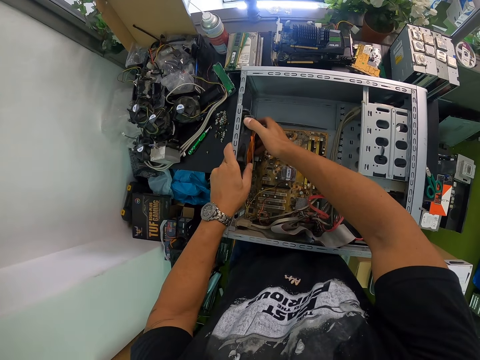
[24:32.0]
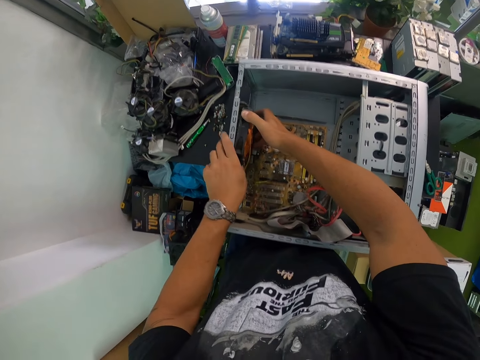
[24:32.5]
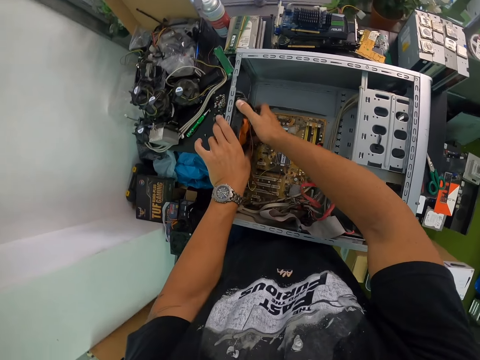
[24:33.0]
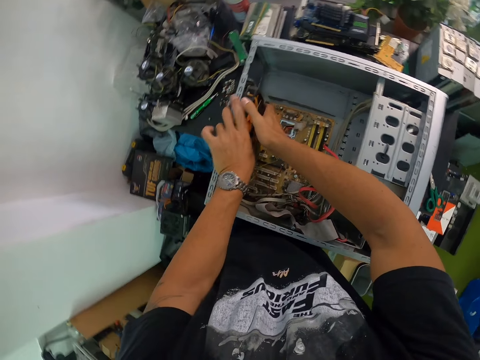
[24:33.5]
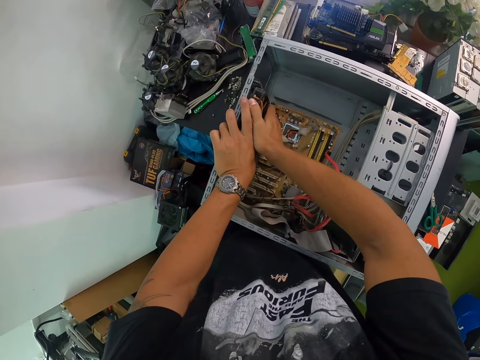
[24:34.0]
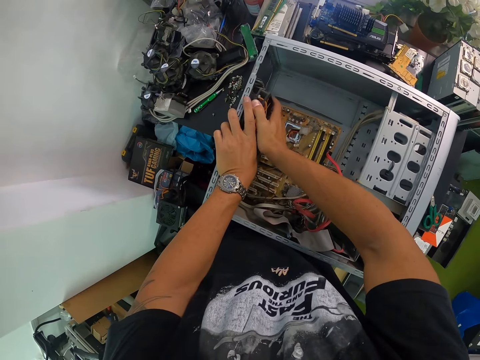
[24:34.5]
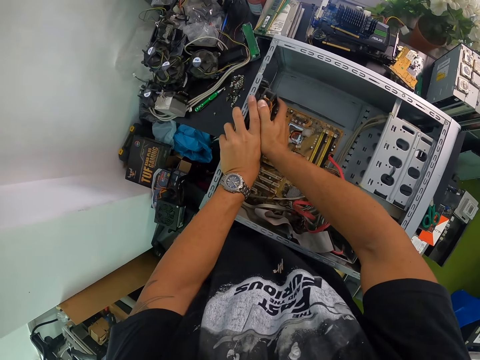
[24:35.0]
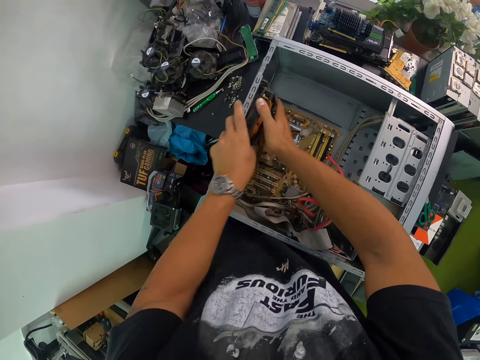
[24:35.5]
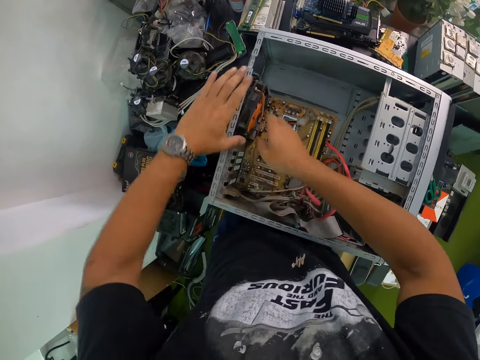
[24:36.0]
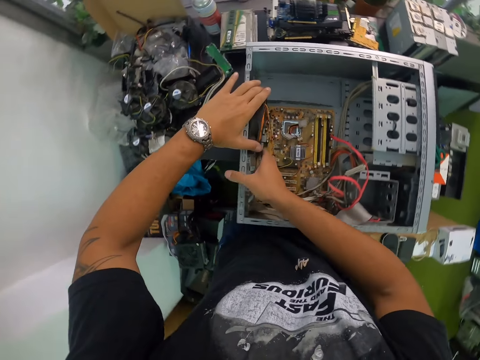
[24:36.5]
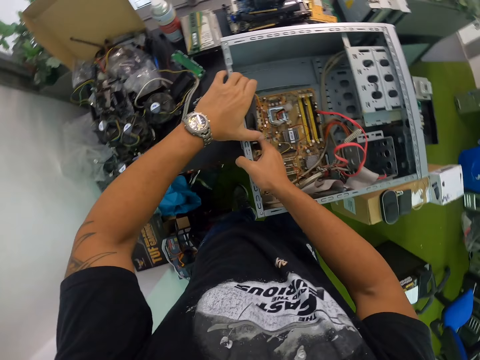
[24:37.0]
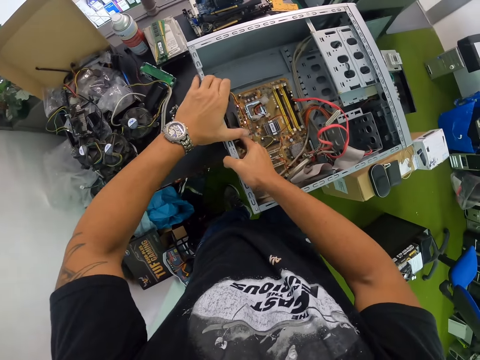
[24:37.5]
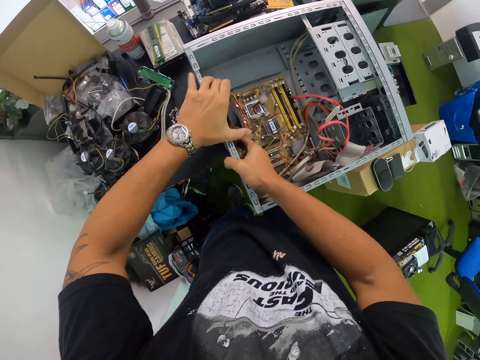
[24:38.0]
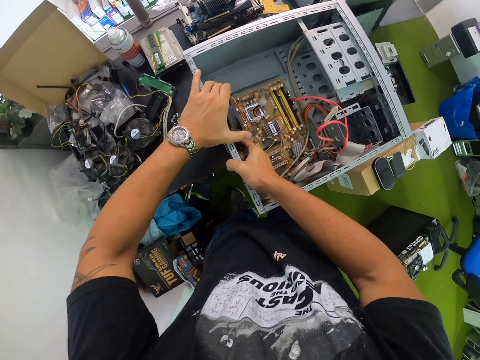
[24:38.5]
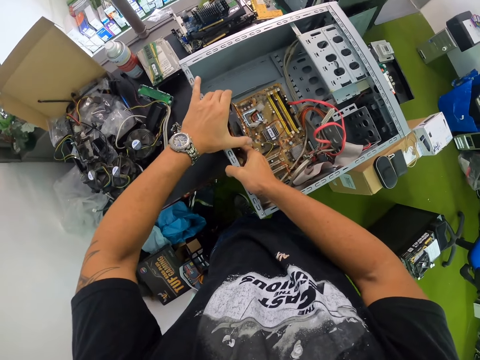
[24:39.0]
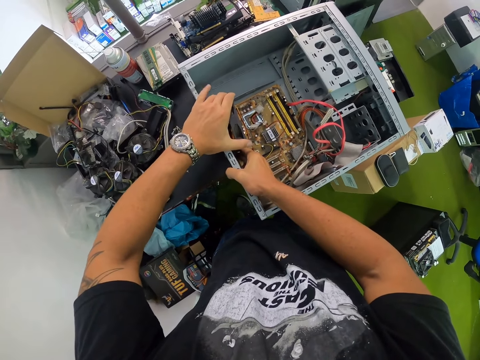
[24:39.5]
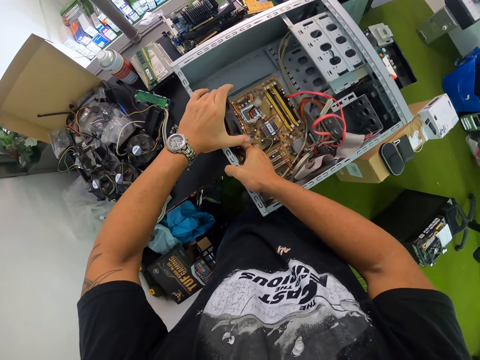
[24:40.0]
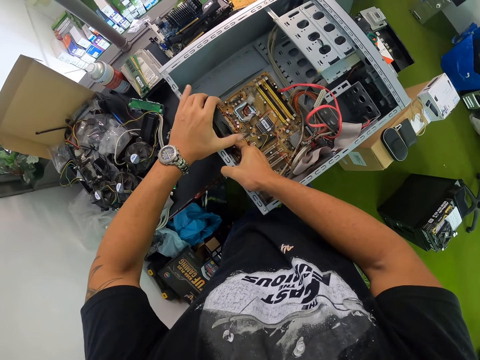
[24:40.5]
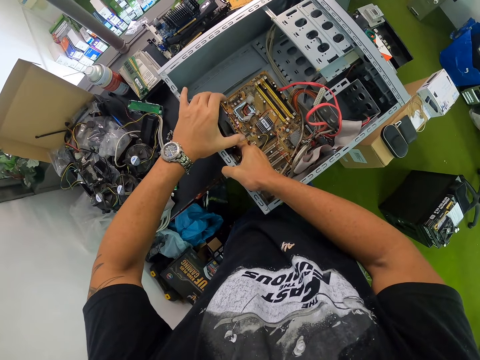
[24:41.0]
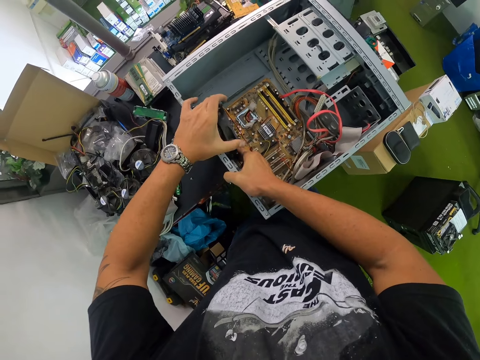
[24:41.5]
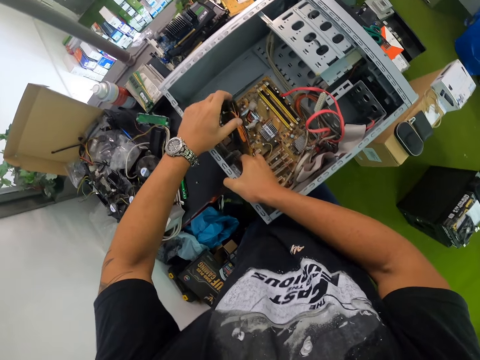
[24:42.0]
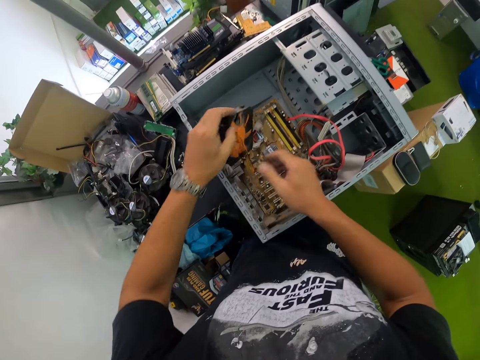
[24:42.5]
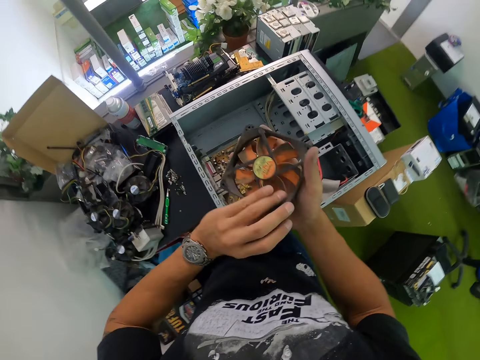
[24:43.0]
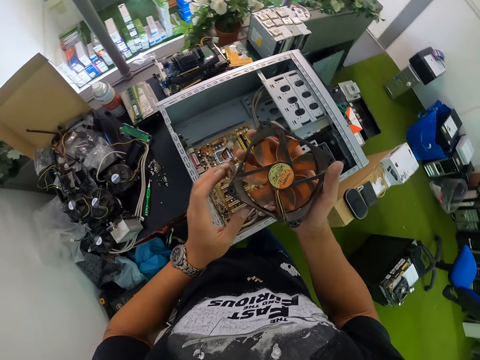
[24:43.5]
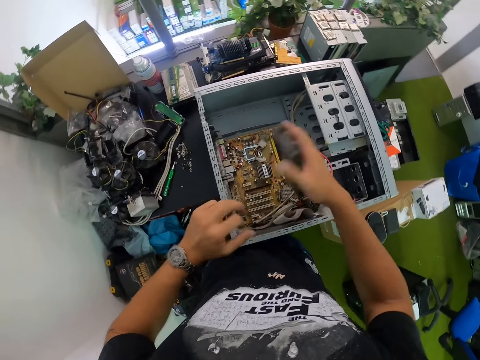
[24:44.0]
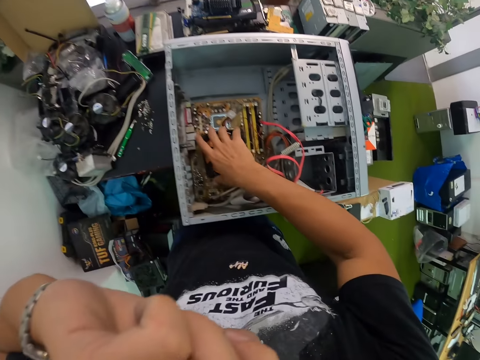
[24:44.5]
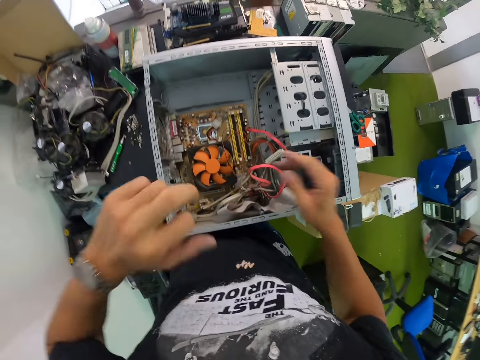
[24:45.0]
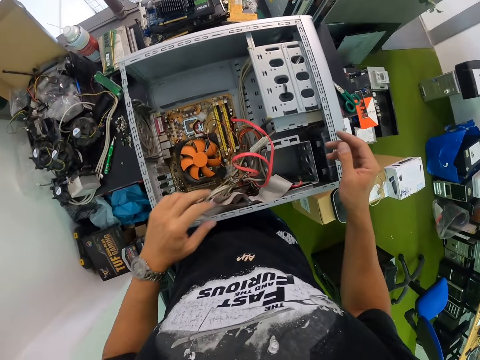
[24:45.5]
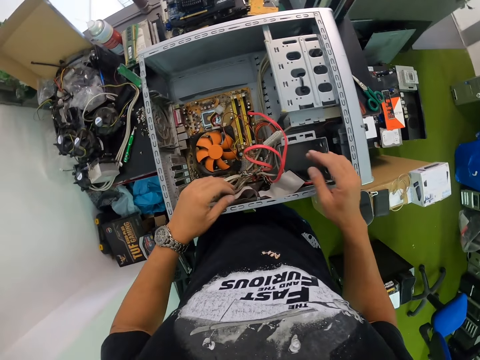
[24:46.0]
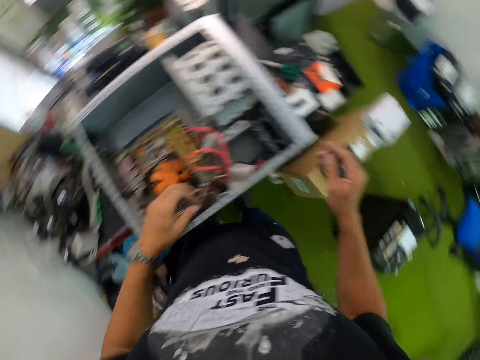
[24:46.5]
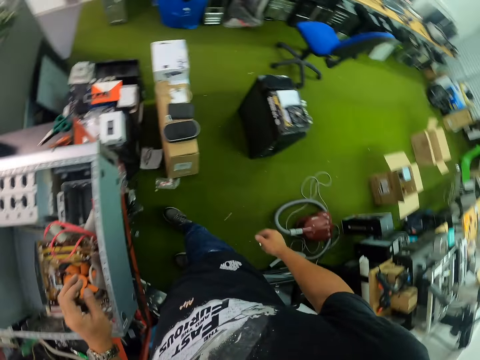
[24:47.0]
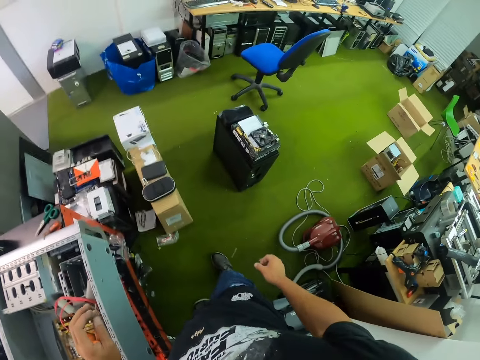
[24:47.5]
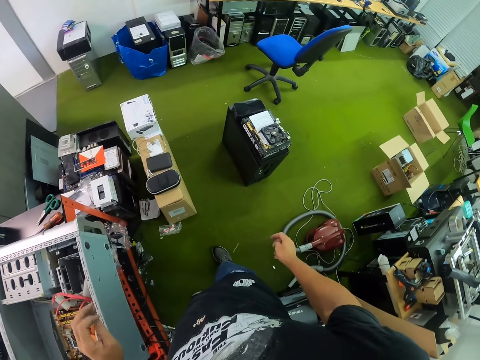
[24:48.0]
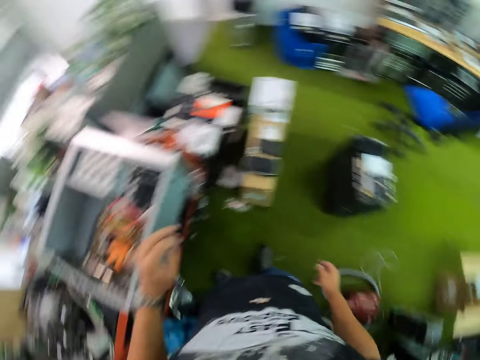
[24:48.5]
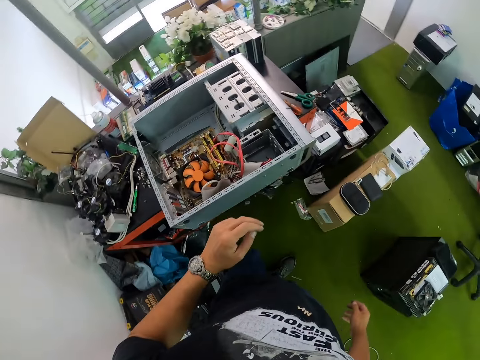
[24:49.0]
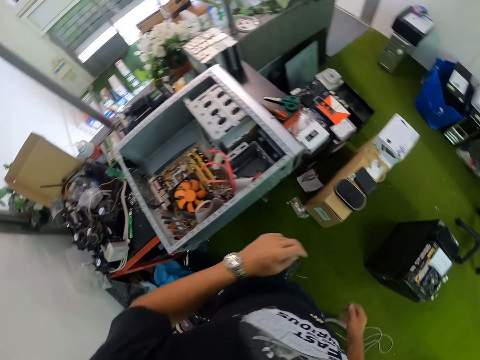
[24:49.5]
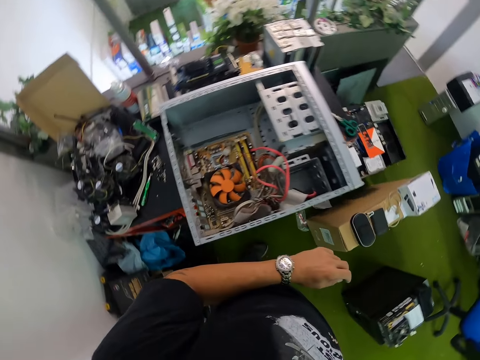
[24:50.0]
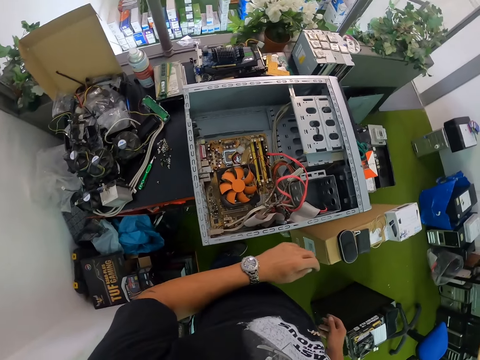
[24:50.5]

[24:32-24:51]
The camera wearer removes the fan with his left hand. He drops the fan on the motherboard inside the CPU. He stands on the floor and looks around the room.

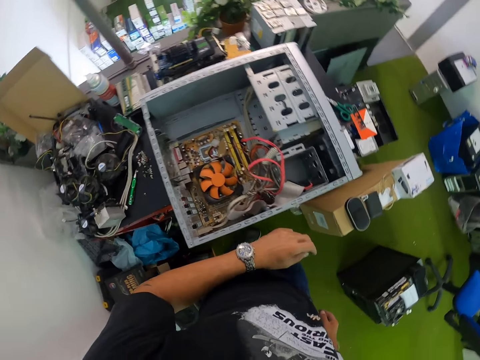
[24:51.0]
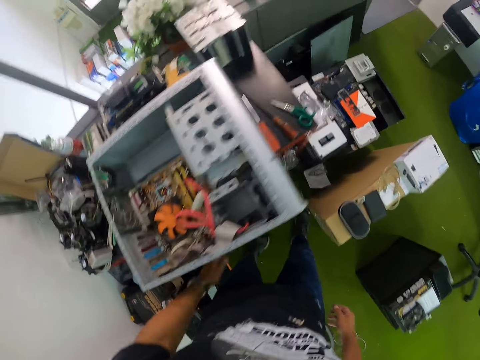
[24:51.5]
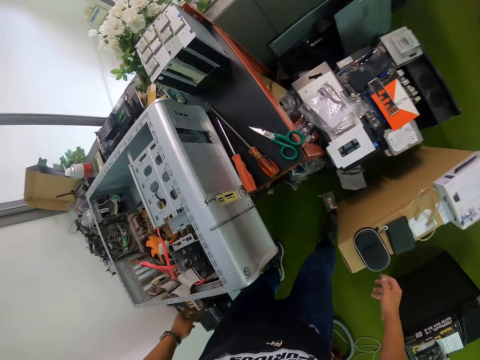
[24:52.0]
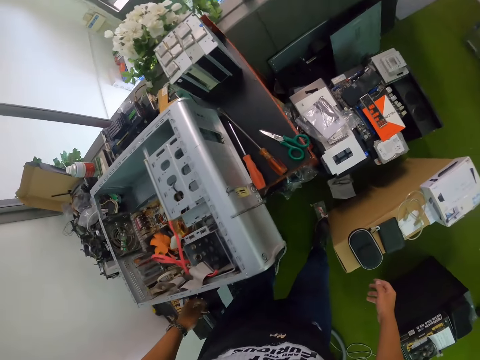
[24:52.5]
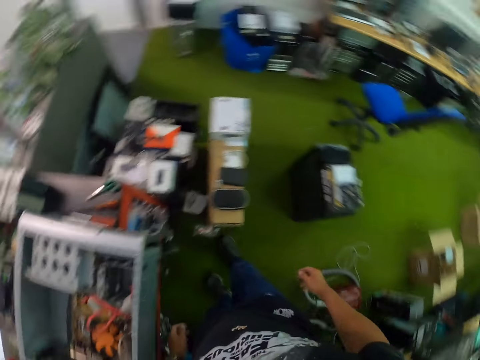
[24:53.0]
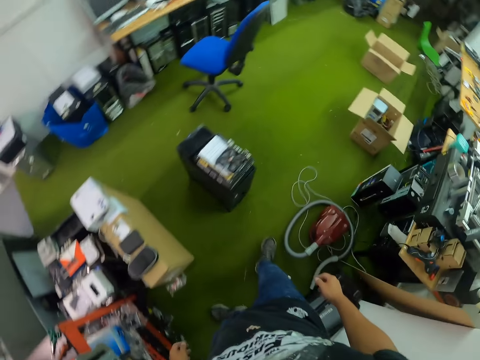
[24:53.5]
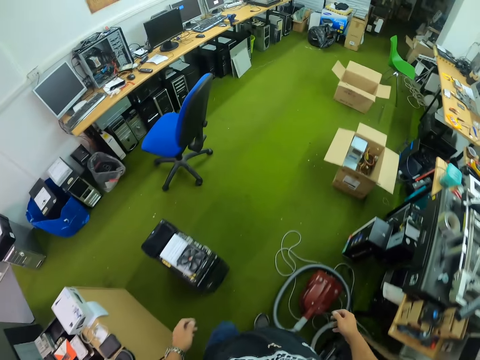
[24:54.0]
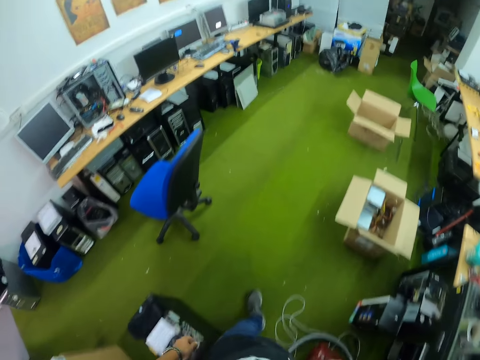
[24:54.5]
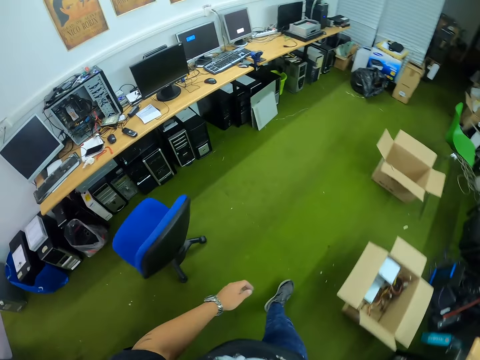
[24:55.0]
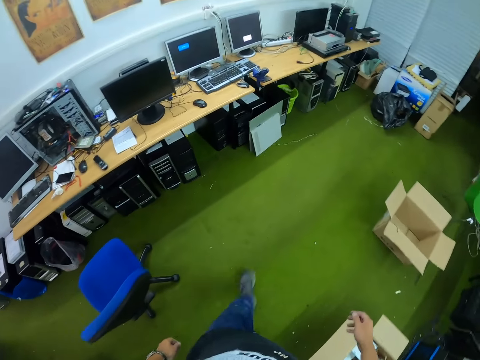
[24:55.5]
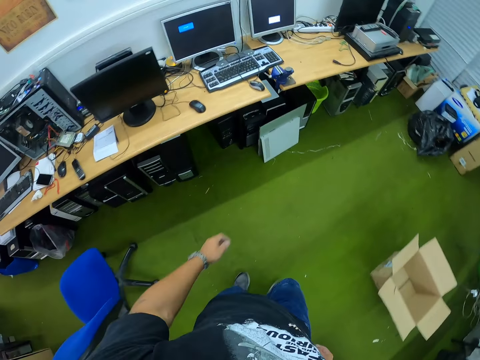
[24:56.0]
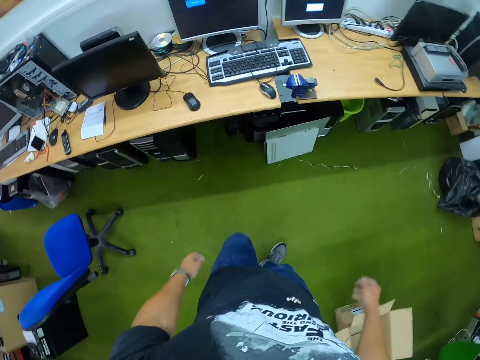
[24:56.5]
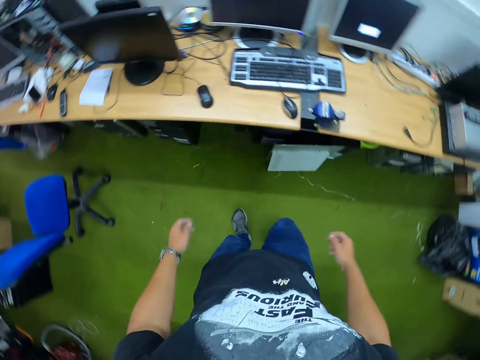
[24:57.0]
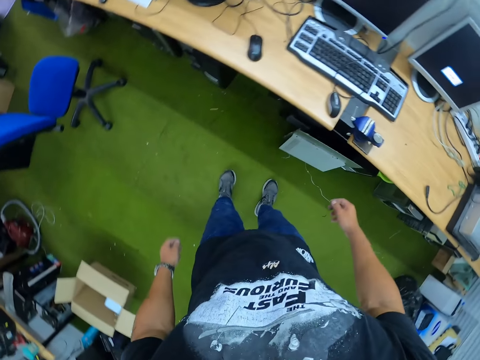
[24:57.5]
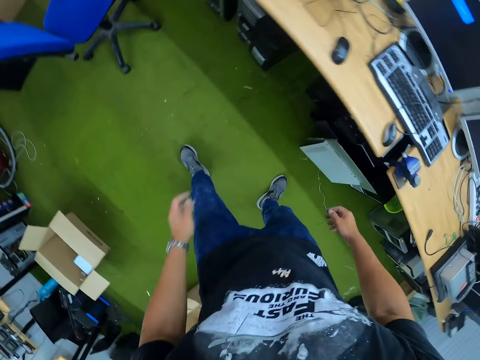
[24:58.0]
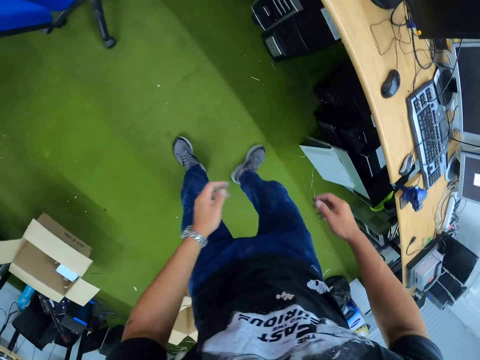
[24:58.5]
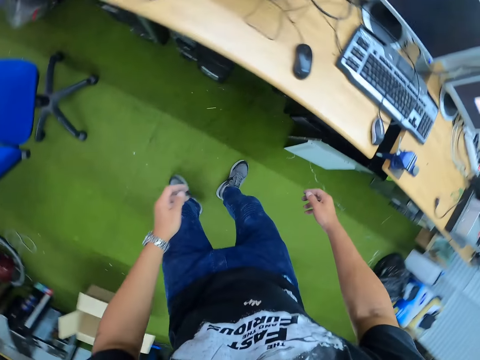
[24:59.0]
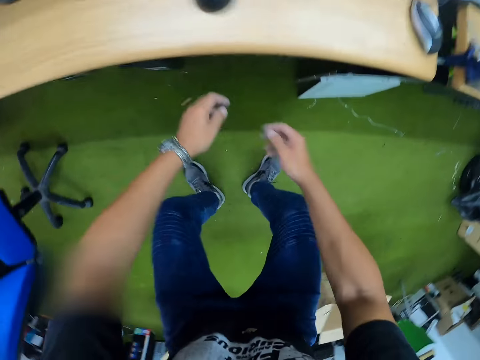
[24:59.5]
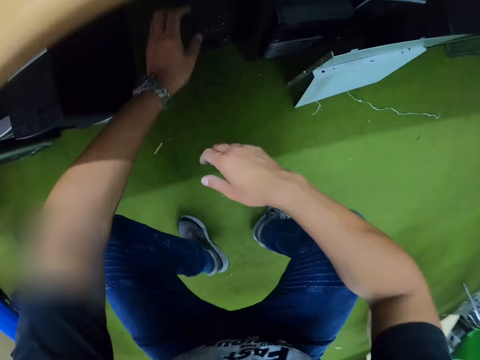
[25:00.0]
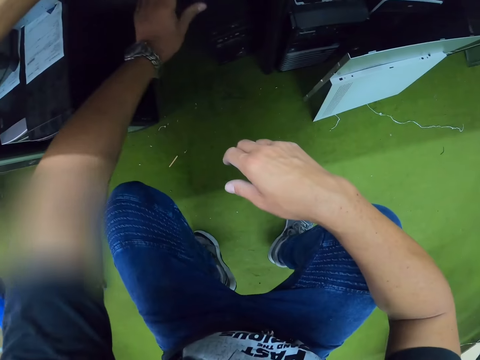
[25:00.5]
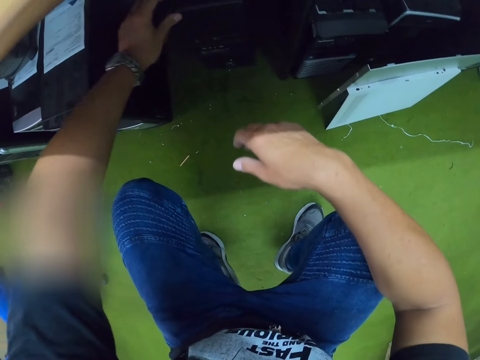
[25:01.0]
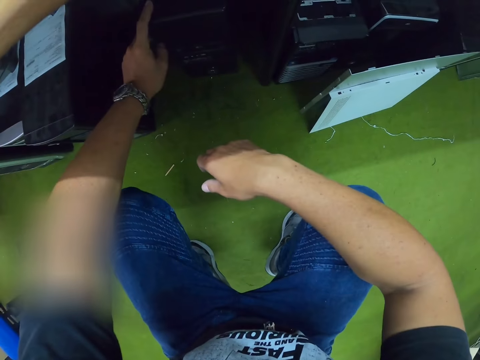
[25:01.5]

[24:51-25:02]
The camera wearer walks on the floor. They squat on the floor. They inspect a CPU from under a table with both hands. They pick up the central processing unit under the table.
